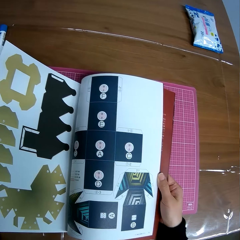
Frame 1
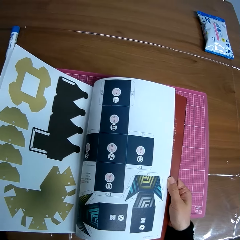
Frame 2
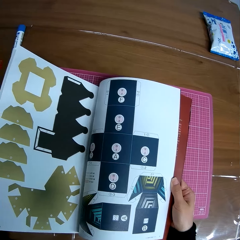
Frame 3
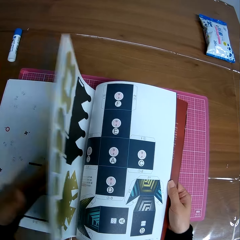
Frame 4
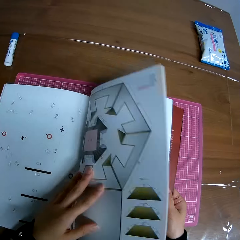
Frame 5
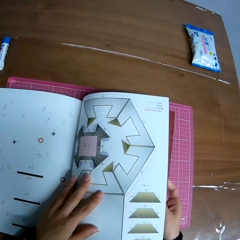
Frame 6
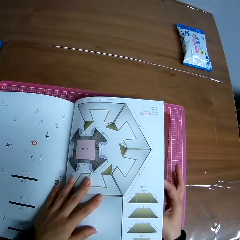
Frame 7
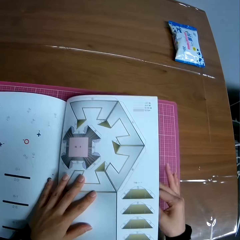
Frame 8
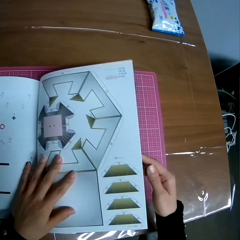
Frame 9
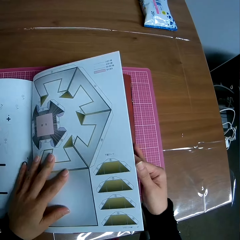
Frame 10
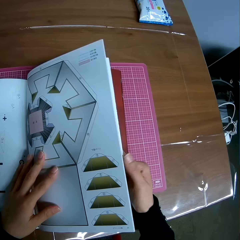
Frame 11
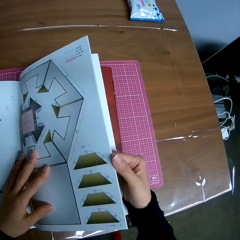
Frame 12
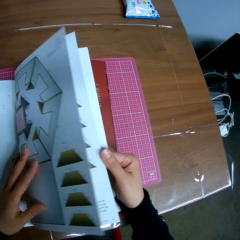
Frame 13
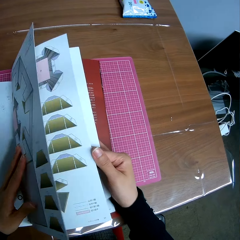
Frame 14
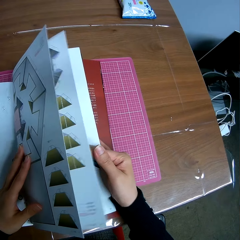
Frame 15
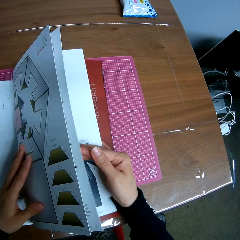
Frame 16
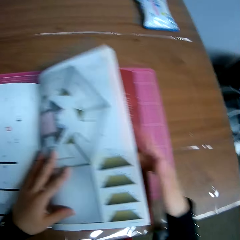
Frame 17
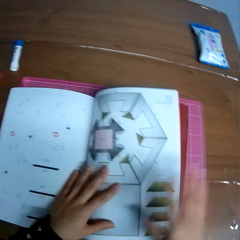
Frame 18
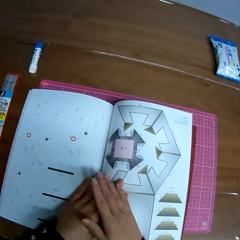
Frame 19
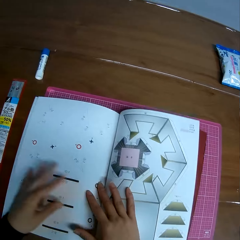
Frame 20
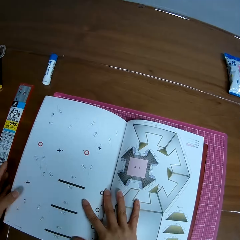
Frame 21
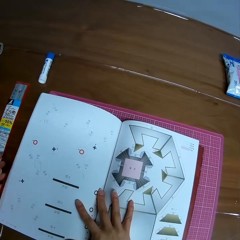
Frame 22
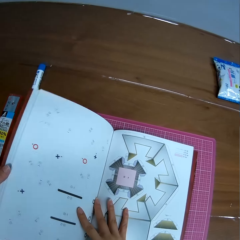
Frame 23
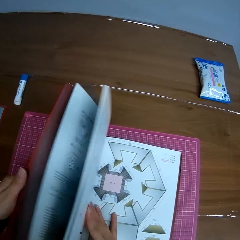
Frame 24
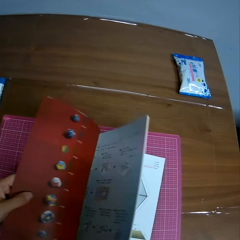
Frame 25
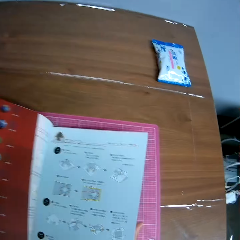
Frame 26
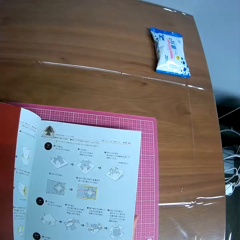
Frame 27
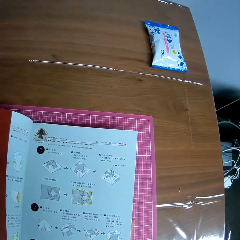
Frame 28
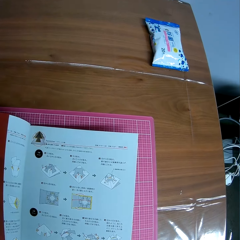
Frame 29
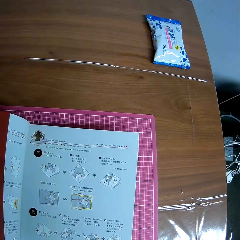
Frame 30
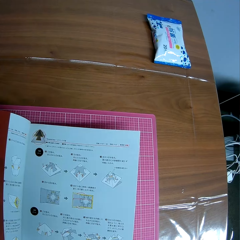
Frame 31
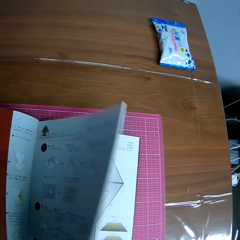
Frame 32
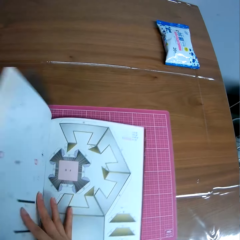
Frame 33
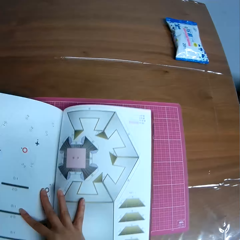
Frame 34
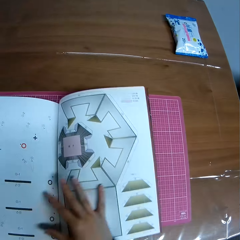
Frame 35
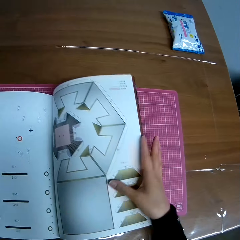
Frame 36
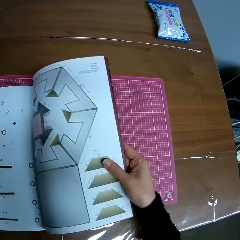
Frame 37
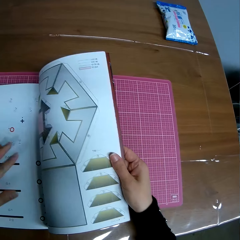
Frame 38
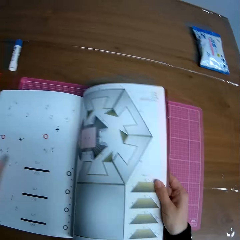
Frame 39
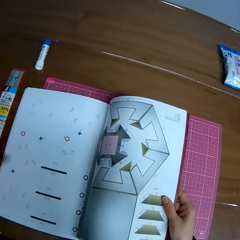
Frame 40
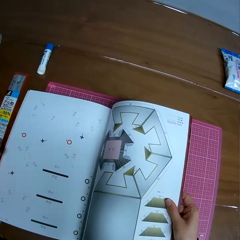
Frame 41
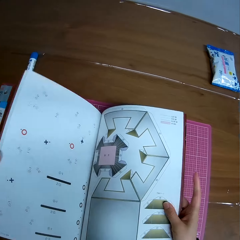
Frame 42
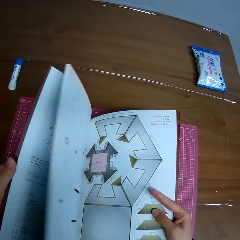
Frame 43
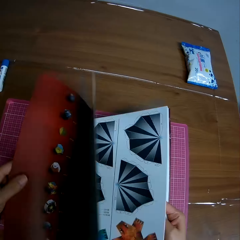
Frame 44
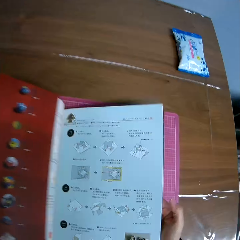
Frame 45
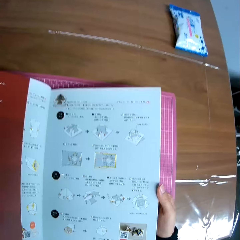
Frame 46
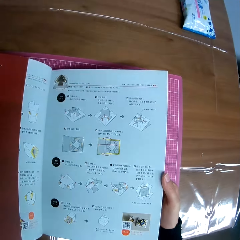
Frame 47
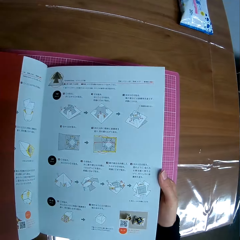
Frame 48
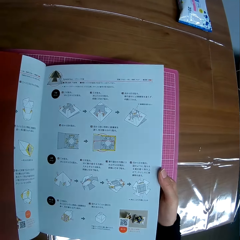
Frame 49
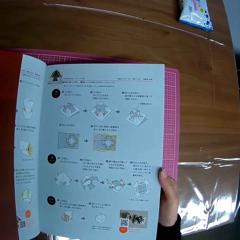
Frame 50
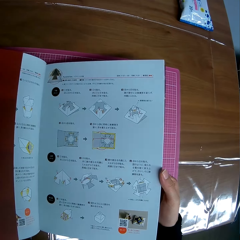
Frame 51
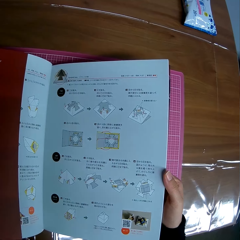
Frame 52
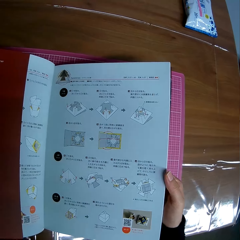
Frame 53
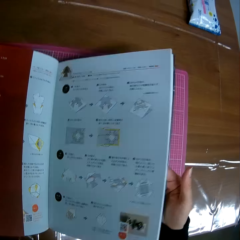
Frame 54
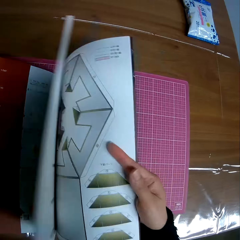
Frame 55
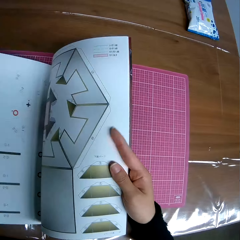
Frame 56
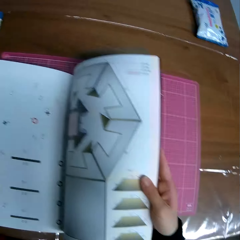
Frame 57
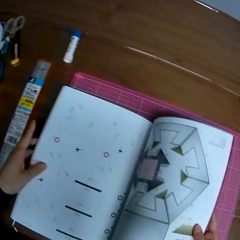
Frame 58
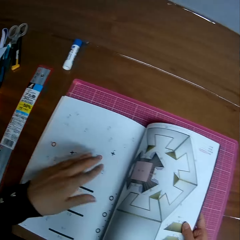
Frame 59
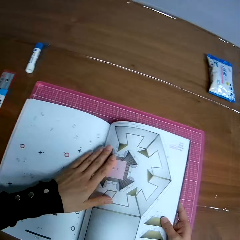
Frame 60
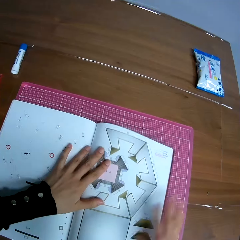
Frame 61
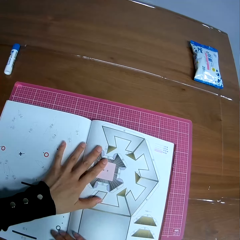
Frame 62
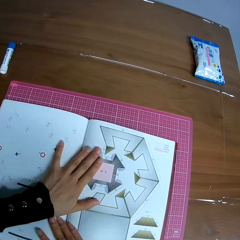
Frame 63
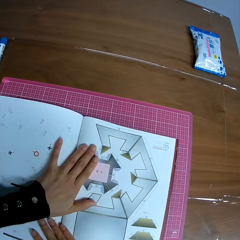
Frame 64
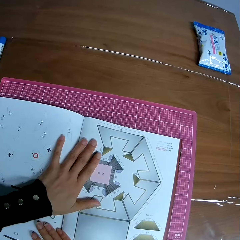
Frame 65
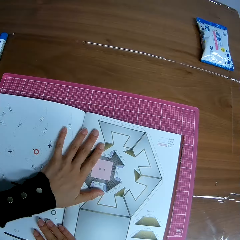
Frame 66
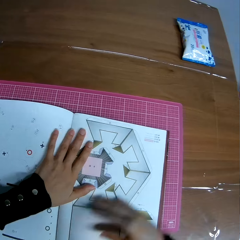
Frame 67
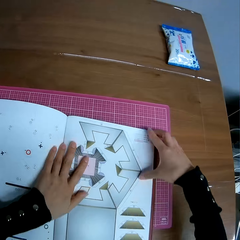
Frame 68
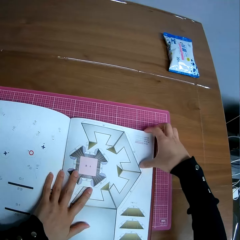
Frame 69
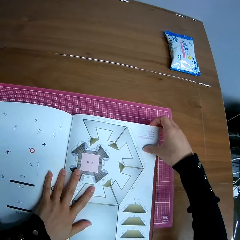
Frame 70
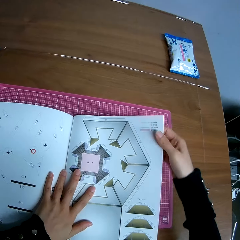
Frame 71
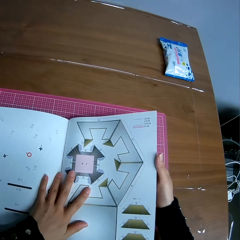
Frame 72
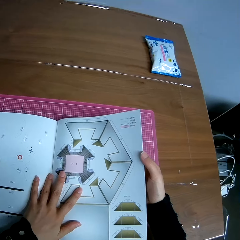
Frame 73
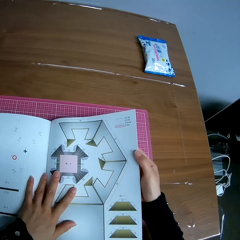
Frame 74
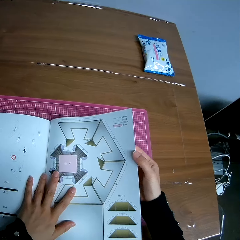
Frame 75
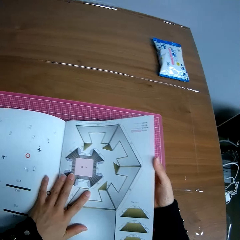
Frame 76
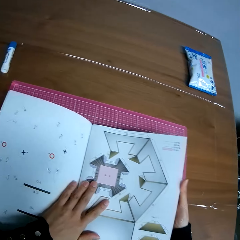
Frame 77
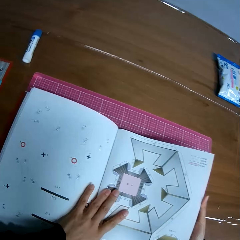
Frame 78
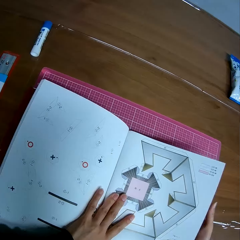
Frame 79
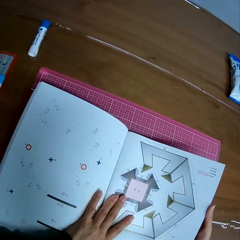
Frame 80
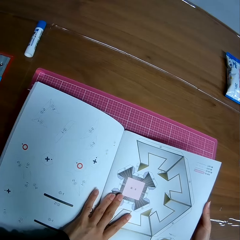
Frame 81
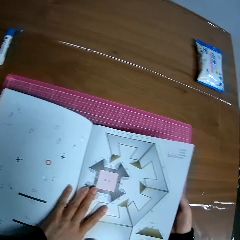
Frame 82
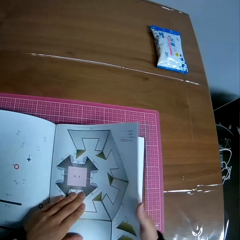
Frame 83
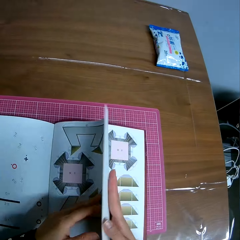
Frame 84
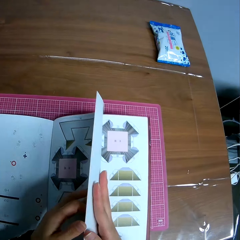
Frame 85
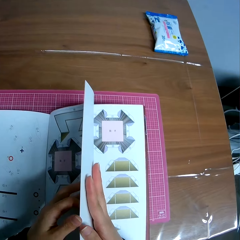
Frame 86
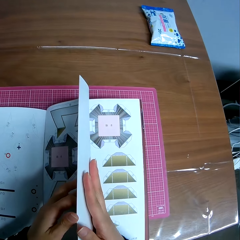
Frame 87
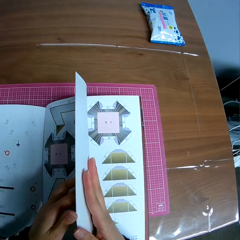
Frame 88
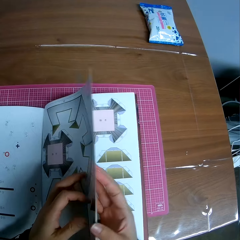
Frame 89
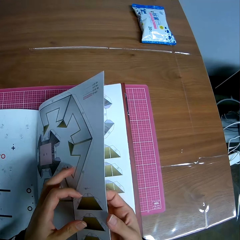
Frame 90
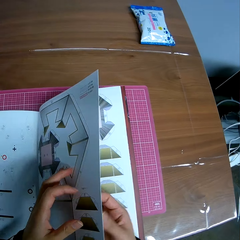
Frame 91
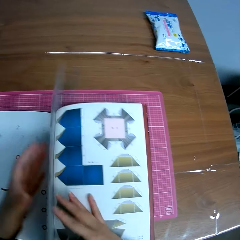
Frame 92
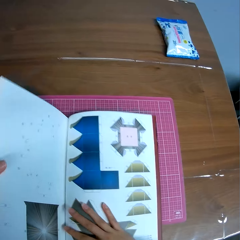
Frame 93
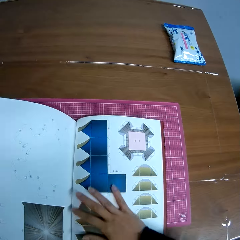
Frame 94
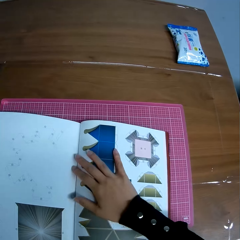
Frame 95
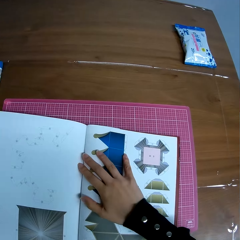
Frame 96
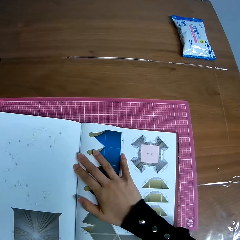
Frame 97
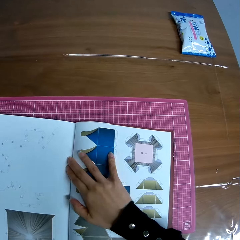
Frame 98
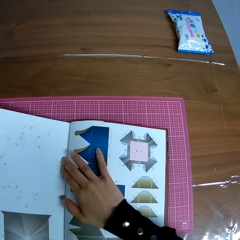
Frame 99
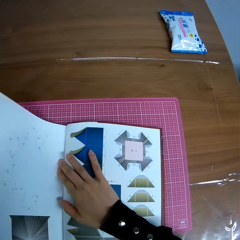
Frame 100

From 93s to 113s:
The camera wearer flips the pages of the book backward. They flip pages of the book. They flip the pages forward, hold the book and flip a page of the book.

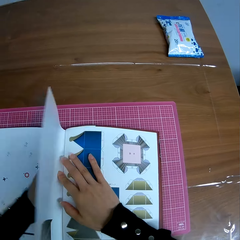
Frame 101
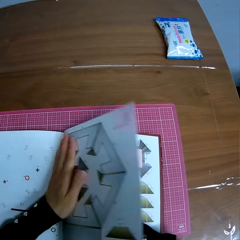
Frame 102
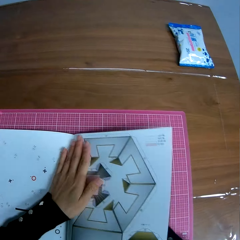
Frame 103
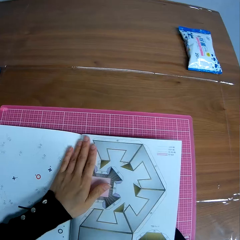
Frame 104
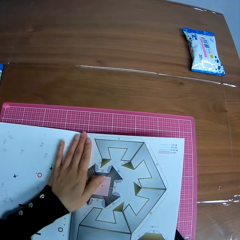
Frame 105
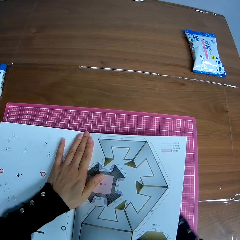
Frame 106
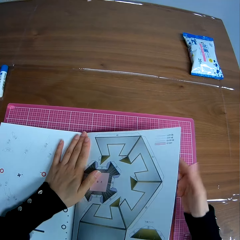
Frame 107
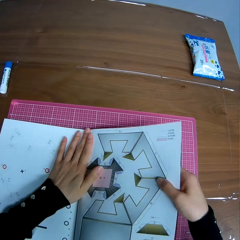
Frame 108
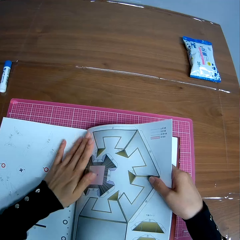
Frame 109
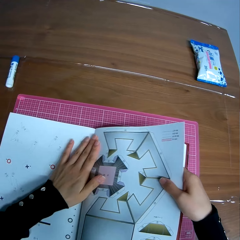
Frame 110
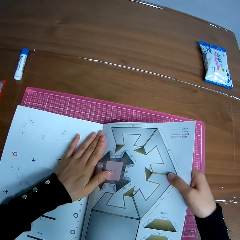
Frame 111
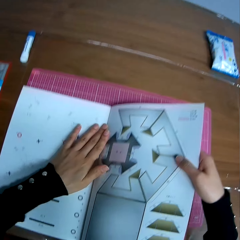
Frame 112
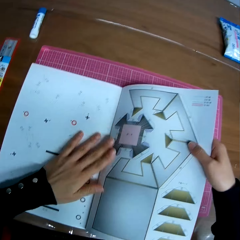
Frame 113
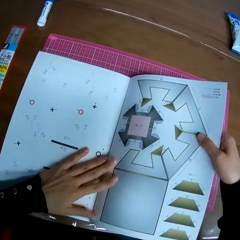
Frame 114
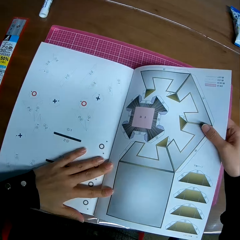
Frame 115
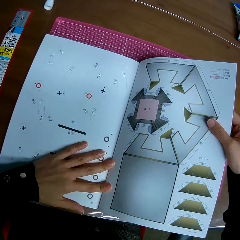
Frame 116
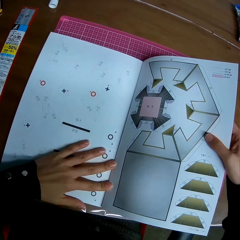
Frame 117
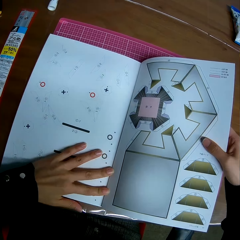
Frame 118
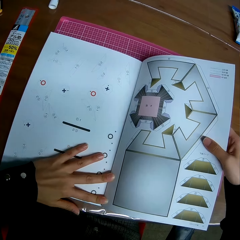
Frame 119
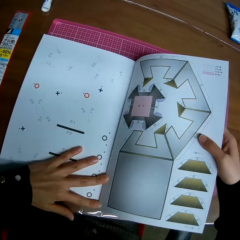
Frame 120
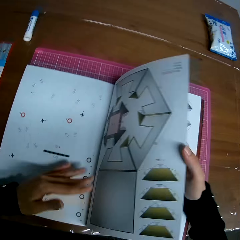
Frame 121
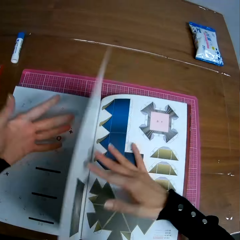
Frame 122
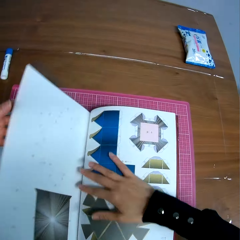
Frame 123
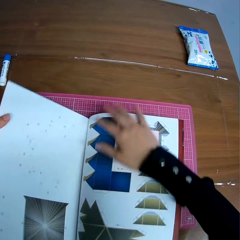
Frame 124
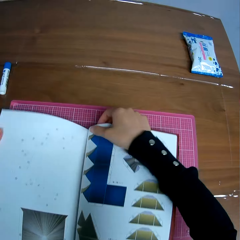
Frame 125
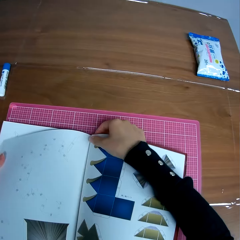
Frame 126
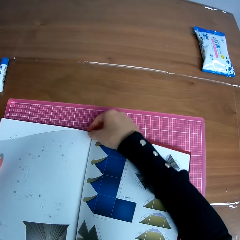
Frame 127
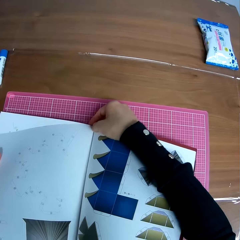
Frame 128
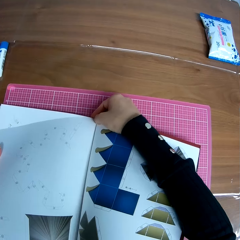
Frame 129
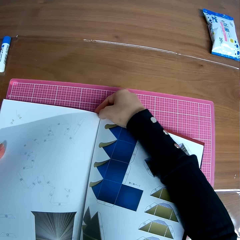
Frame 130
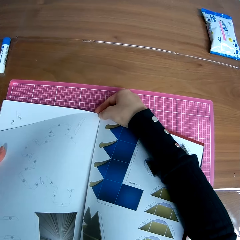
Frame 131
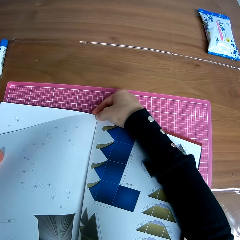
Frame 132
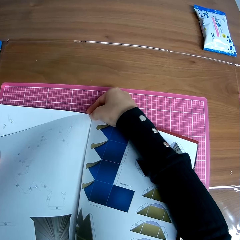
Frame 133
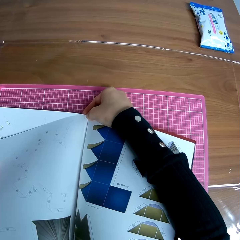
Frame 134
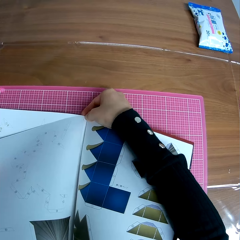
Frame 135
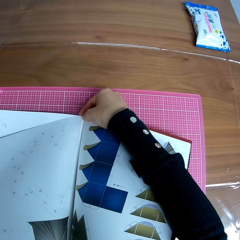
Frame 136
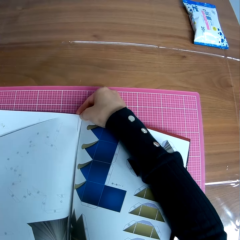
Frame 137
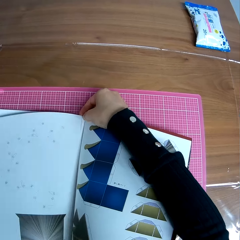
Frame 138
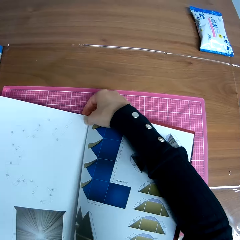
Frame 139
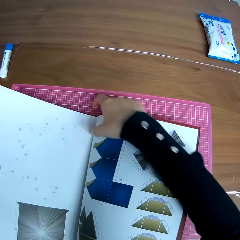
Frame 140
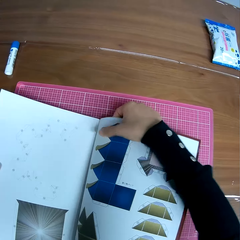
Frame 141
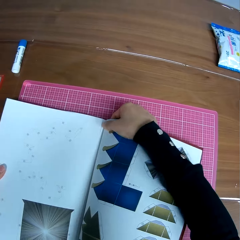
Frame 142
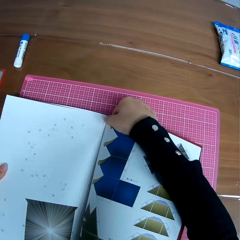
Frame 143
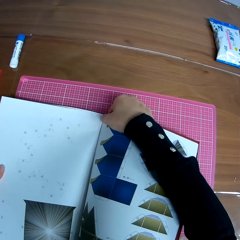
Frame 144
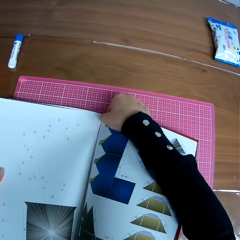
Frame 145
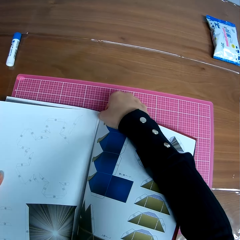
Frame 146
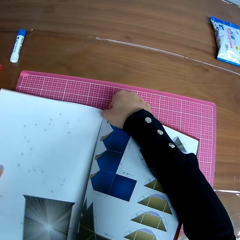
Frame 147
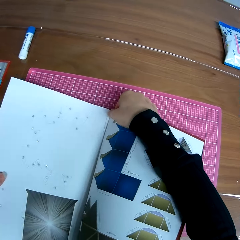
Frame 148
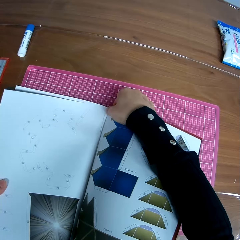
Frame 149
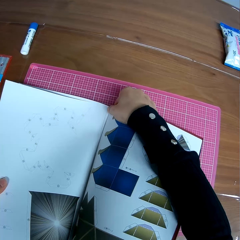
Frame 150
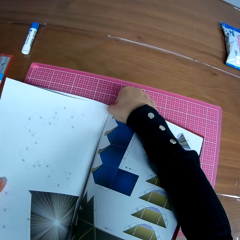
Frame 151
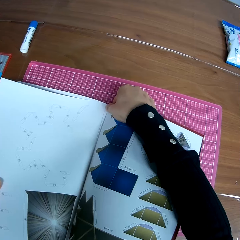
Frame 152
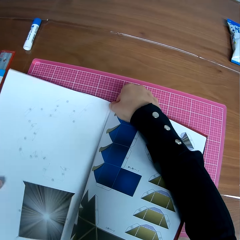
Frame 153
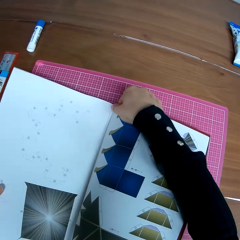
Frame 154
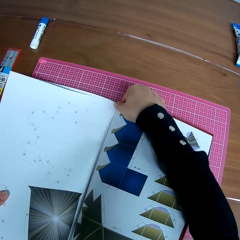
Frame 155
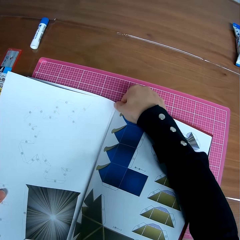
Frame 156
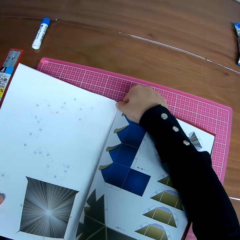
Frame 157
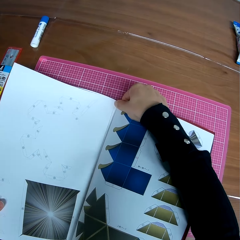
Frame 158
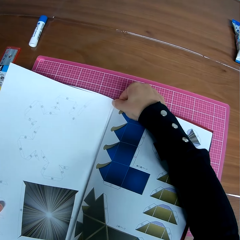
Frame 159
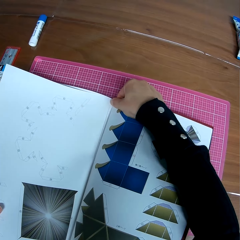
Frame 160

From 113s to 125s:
The camera wearer holds the book. They flip a page of the book. They tear a page off the book. They tear a page from the book.
